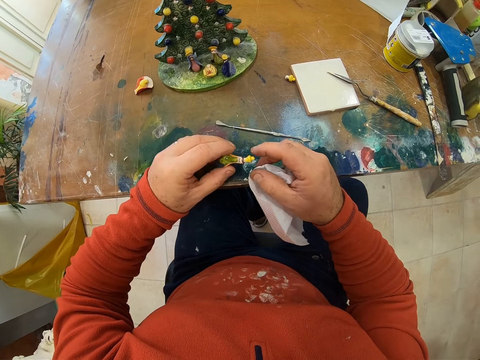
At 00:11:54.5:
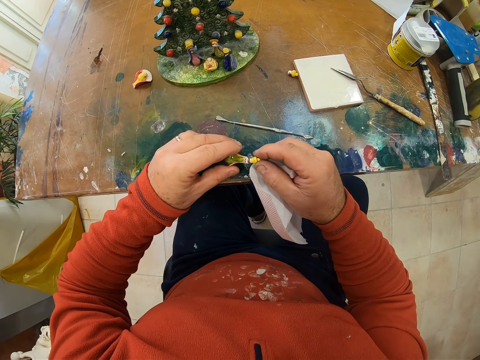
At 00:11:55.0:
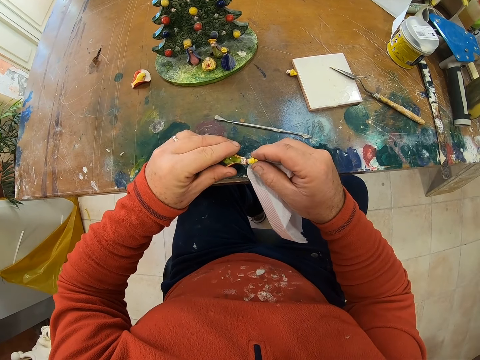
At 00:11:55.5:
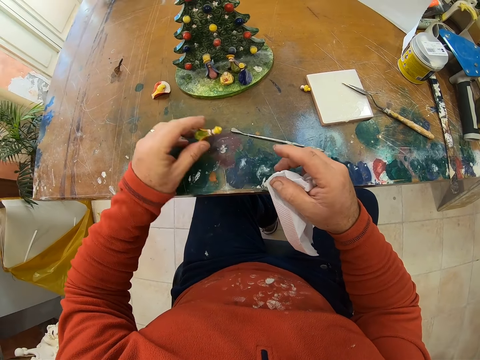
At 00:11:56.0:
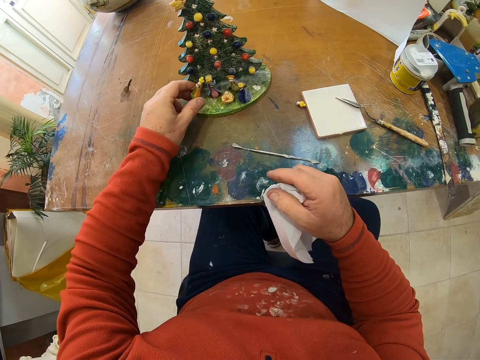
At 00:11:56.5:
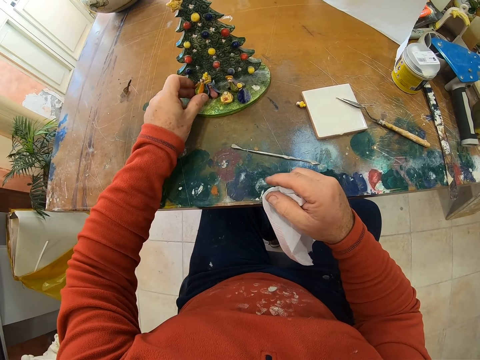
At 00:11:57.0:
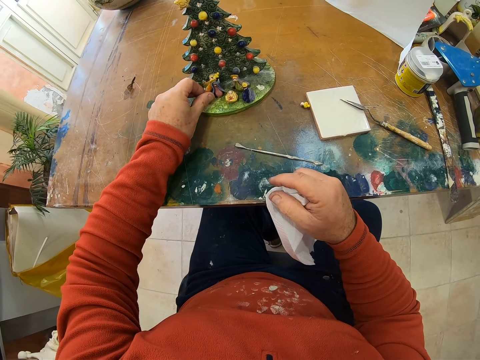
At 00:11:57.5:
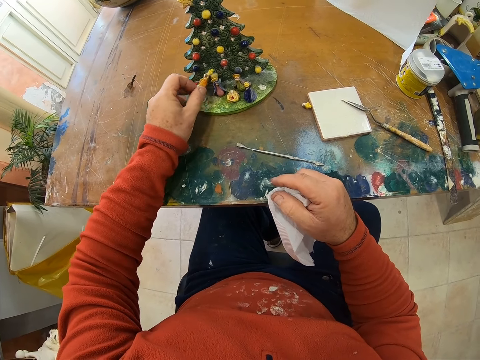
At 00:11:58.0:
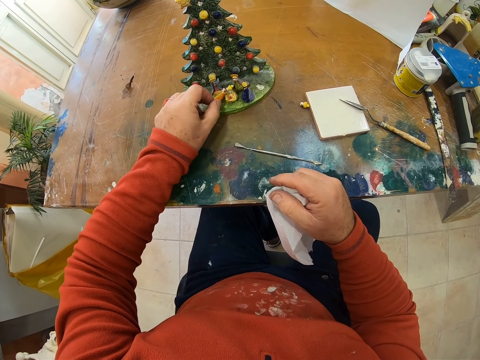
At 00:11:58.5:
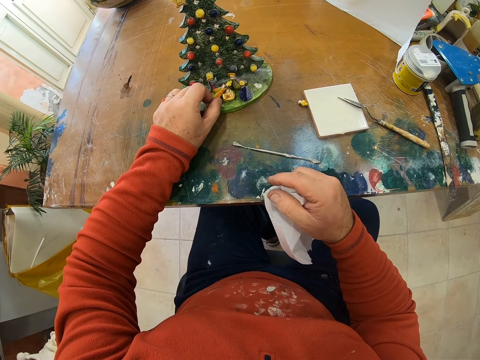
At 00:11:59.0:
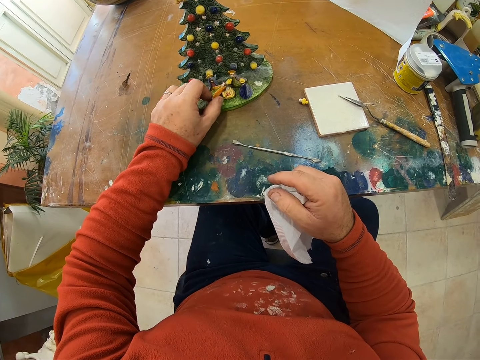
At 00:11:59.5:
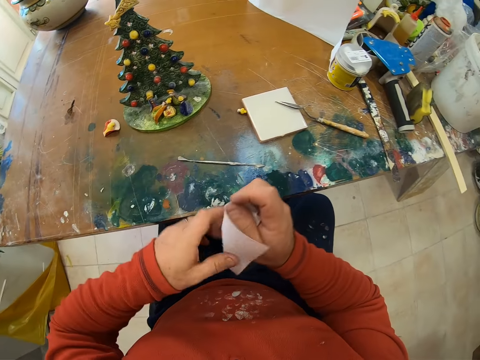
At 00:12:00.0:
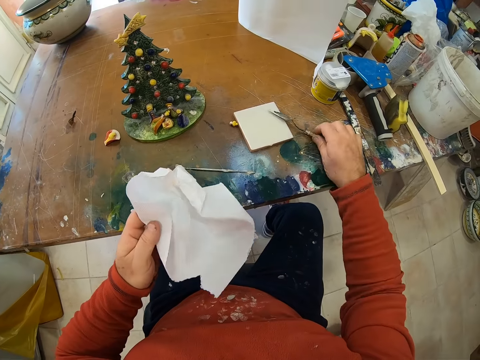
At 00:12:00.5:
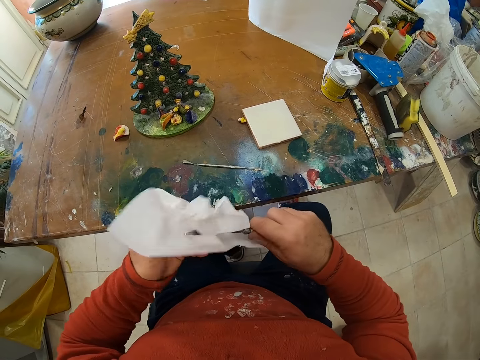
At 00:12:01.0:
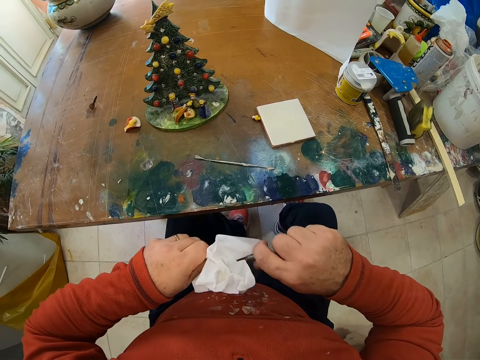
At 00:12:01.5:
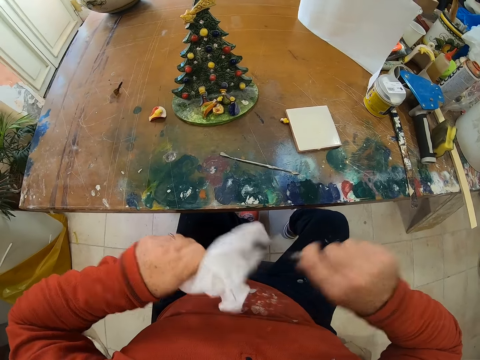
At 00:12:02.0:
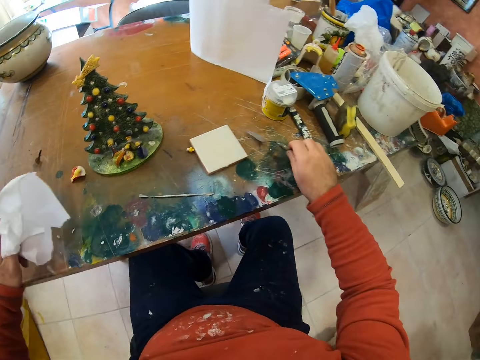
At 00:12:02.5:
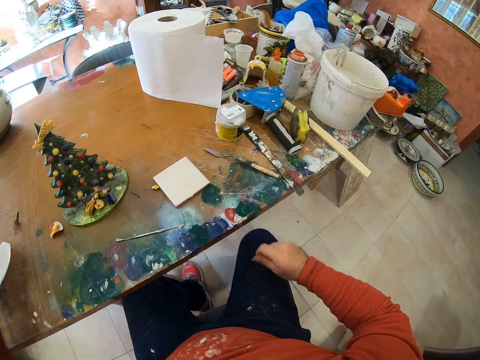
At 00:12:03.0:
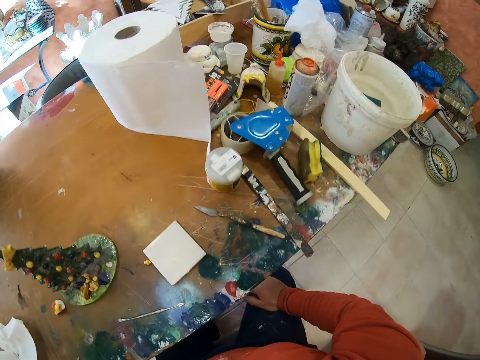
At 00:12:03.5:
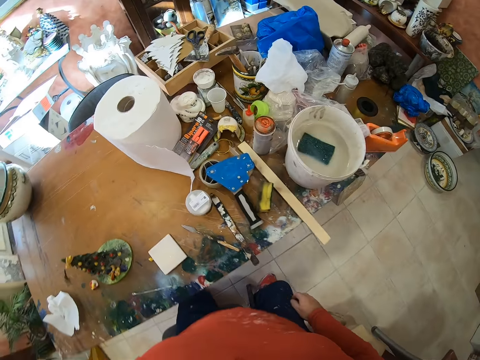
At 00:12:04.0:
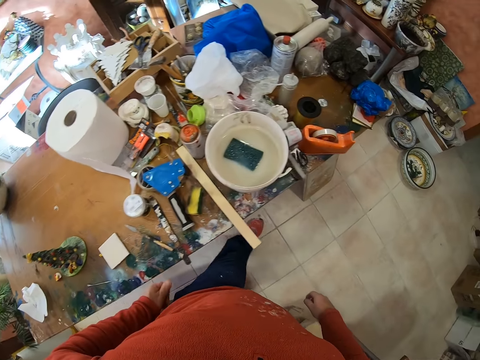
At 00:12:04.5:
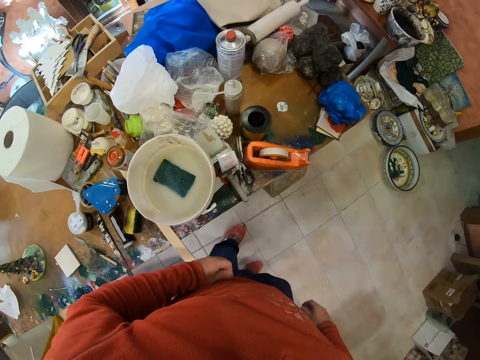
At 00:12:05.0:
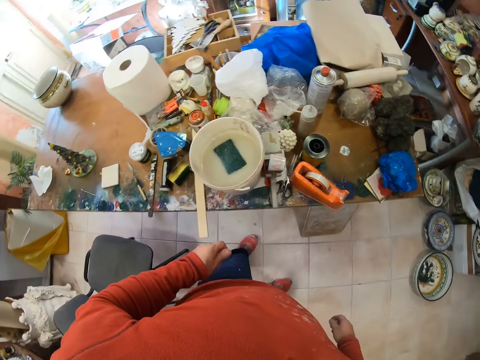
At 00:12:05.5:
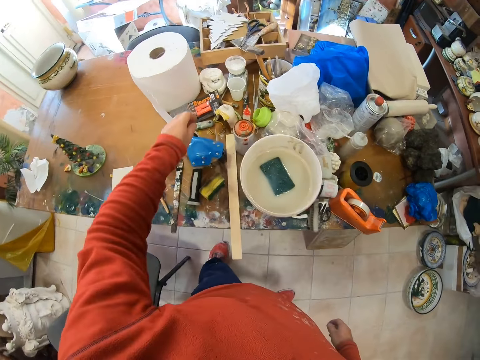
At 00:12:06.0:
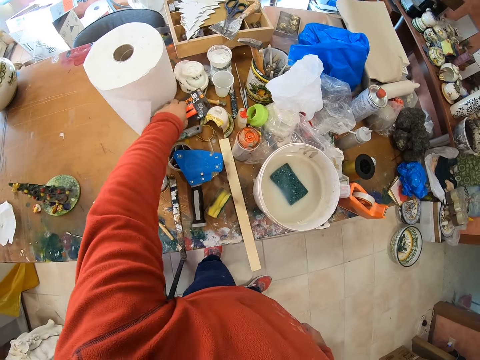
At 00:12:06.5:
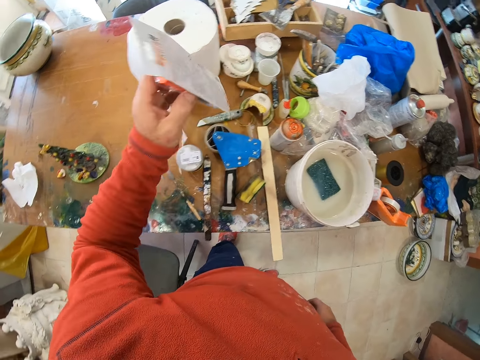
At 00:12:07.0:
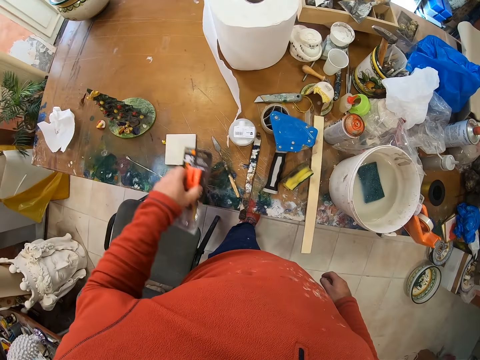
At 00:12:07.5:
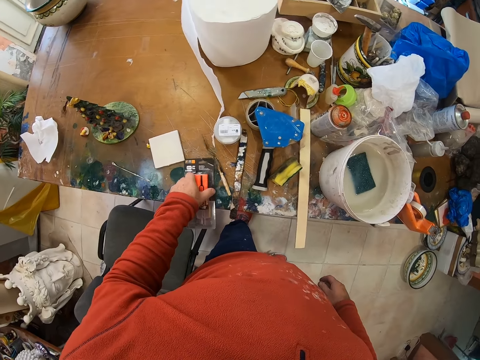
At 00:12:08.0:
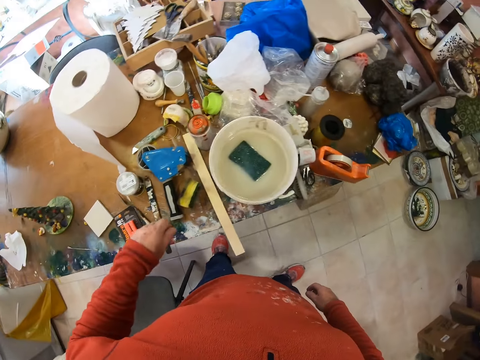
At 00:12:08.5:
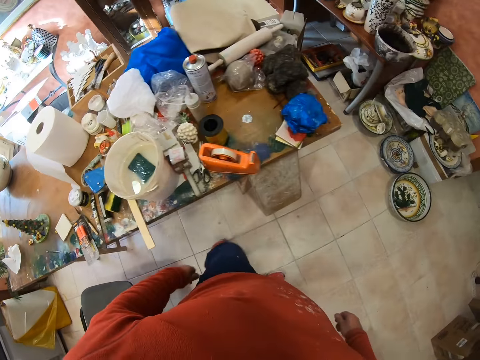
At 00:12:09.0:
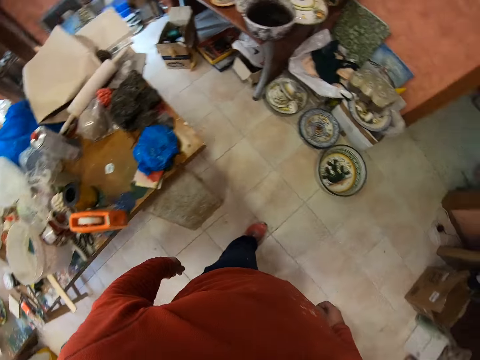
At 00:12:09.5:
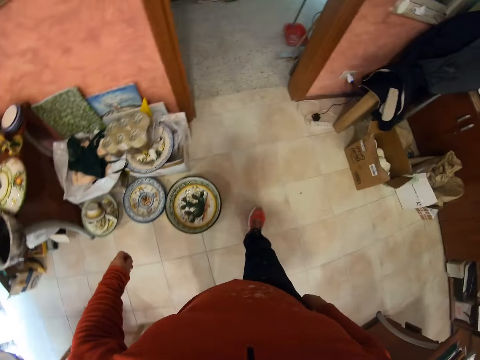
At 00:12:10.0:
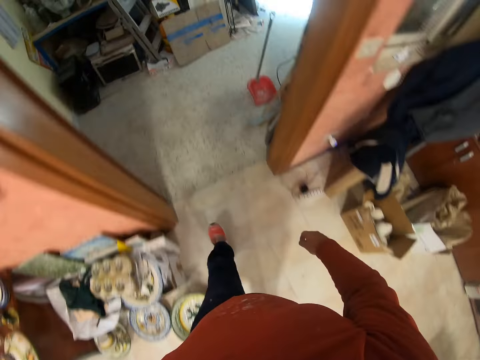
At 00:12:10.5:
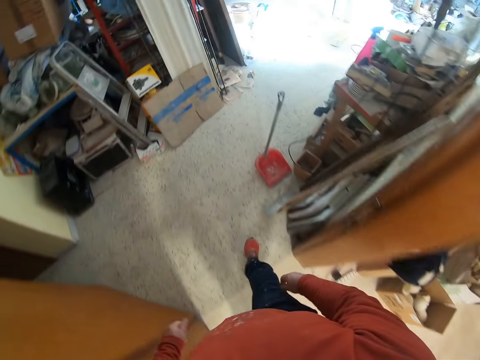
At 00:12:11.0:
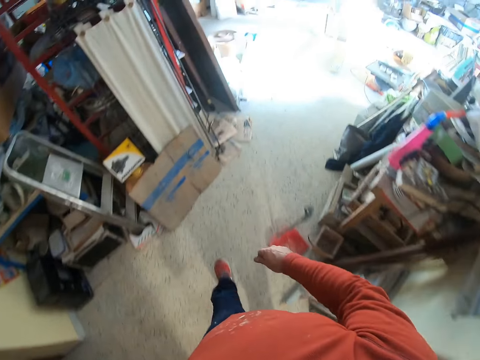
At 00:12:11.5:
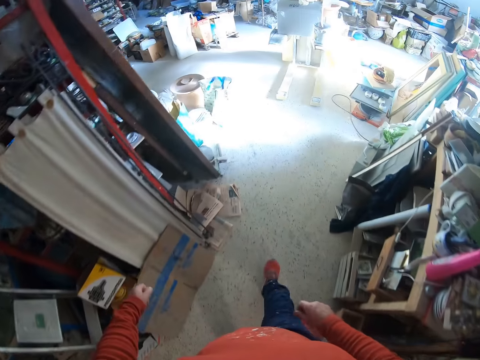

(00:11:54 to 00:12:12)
The camera wearer holds the piece. He fixes the flower decor. He places the flower decor on the ceramic tree. He lifts his hands. He picks up the scooper, wipes the scooper, and places the scooper on the table. He moves around. He takes a packet and puts the packet on the table. He moves around the workshop.

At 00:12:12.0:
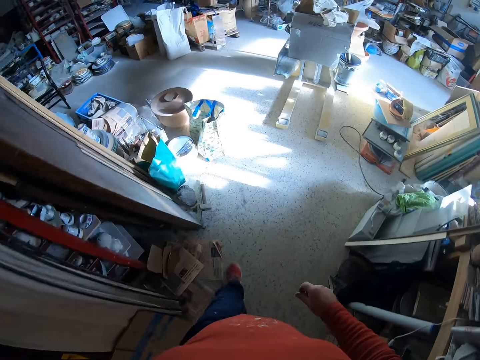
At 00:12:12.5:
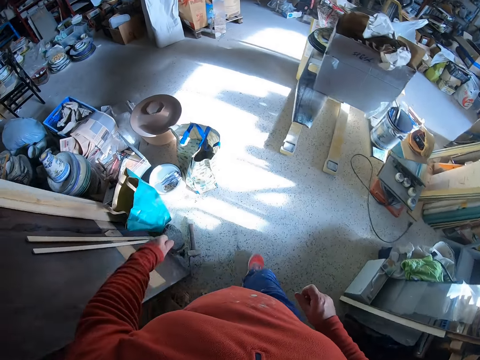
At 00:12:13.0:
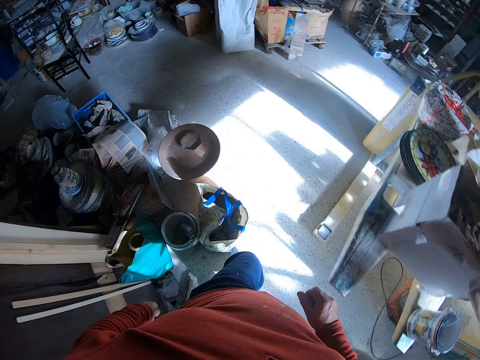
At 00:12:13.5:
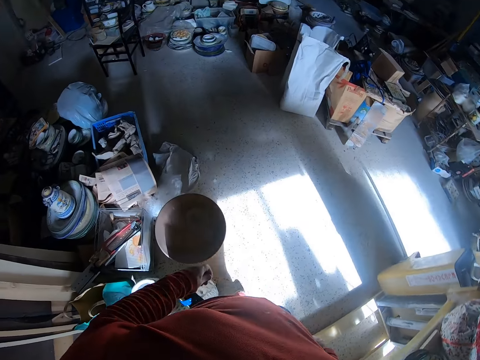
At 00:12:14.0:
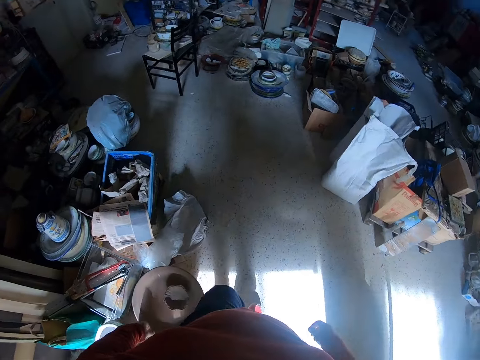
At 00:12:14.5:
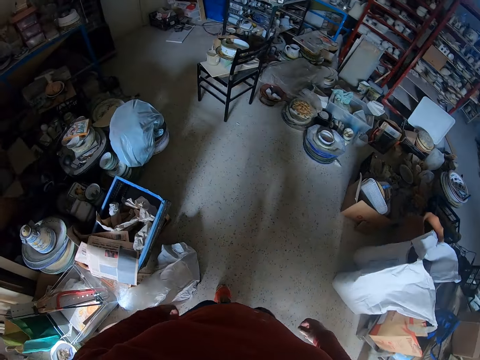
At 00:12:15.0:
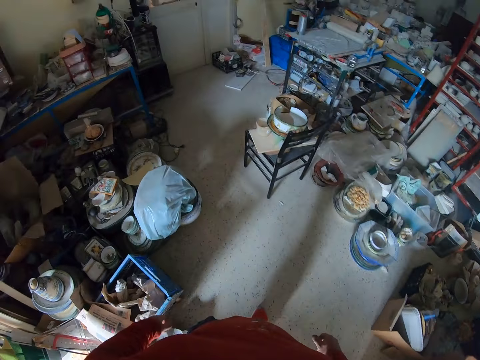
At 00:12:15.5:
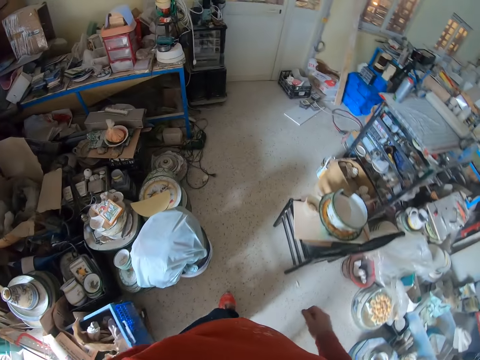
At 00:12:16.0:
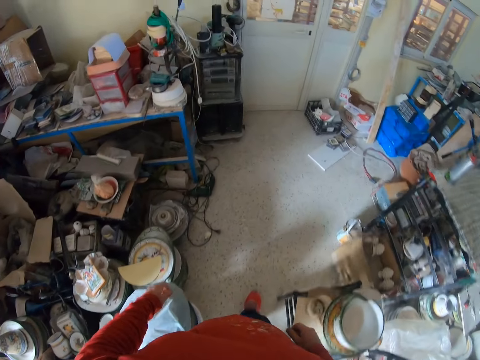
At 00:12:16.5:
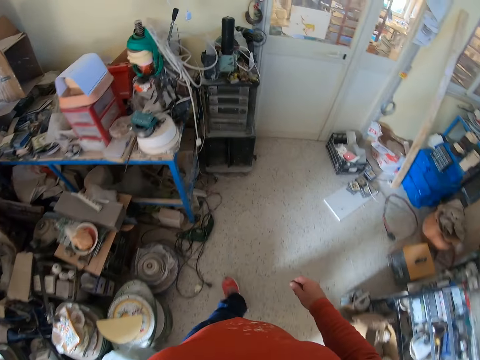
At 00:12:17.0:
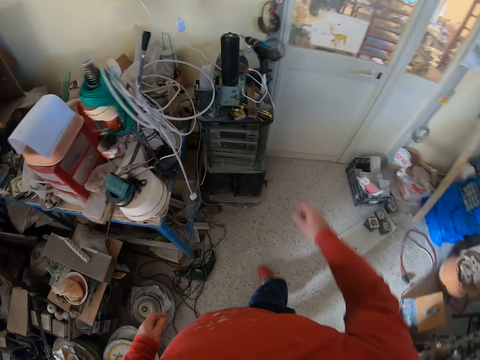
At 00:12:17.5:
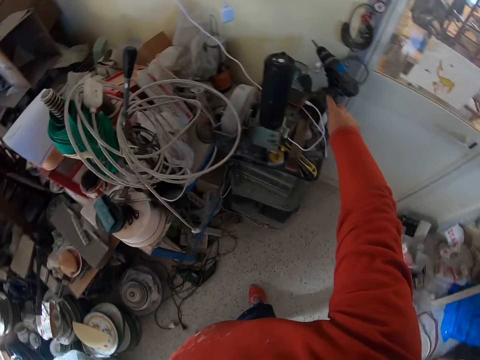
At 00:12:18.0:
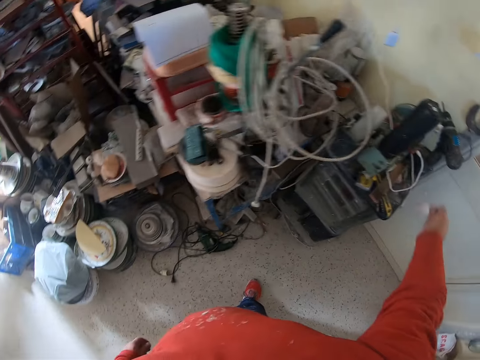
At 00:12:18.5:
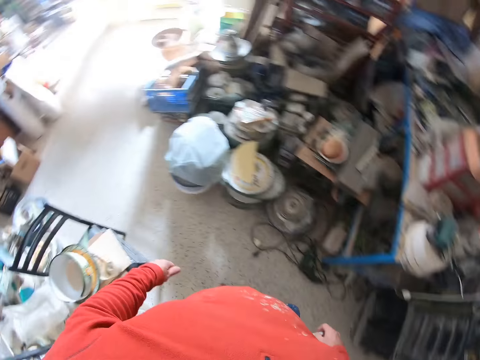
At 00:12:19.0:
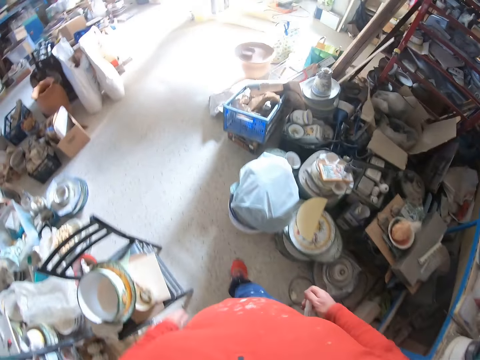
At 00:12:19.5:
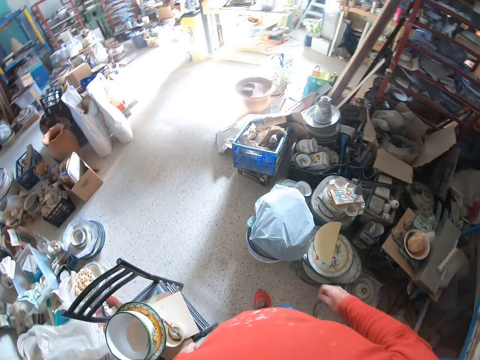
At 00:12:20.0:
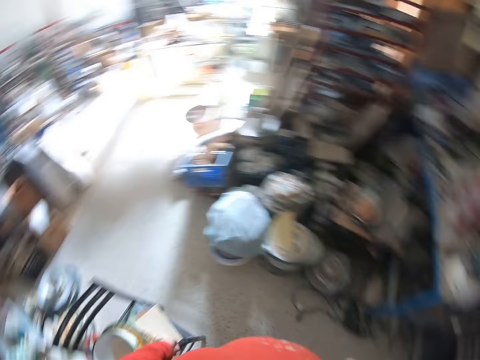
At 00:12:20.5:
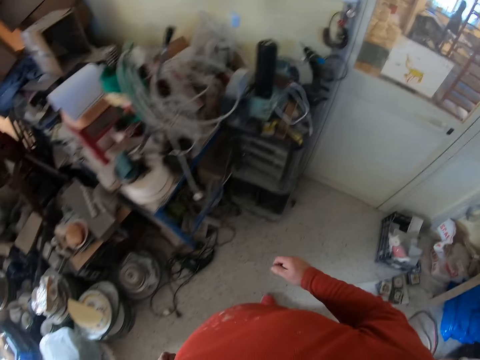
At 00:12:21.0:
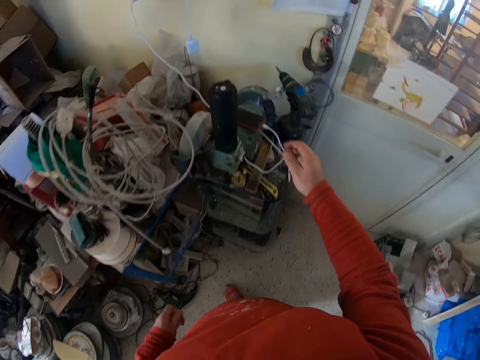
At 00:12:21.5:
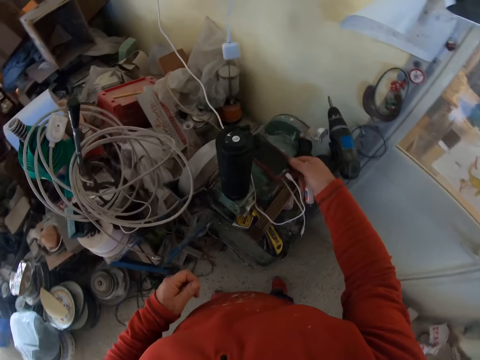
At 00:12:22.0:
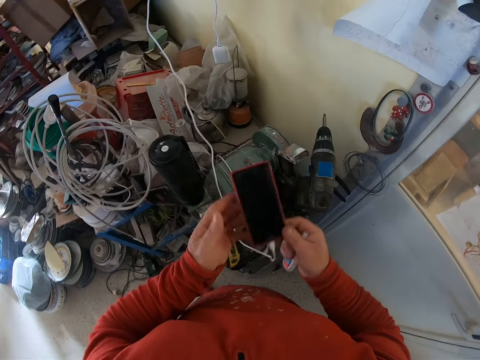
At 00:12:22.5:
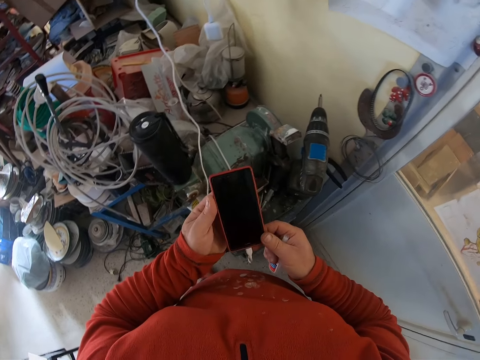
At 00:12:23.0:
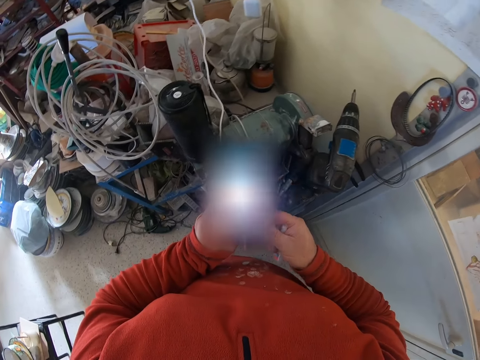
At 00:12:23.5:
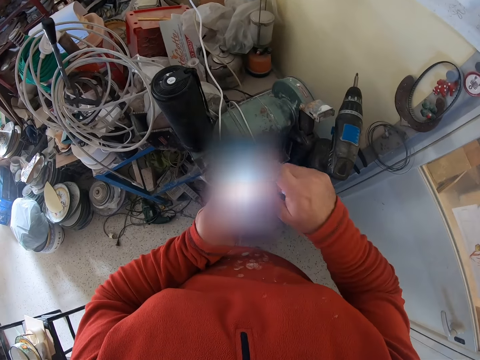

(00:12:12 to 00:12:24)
The camera wearer touches on a table. They pick up super glue from the table. They move around the workshop. They turn around. They pick up a phone. They use the phone.
